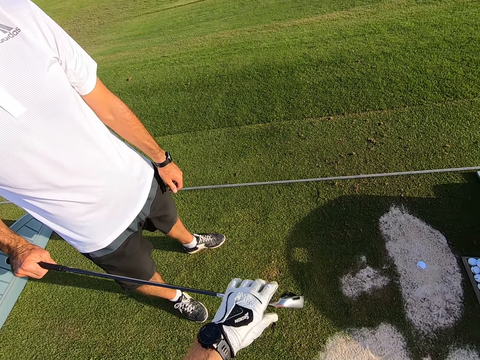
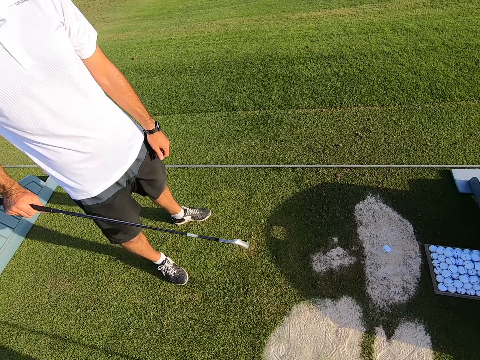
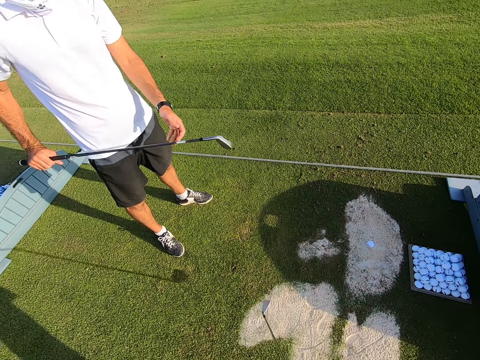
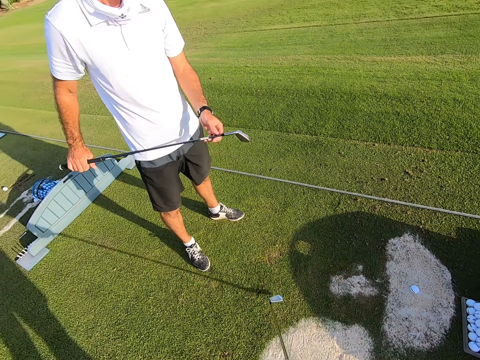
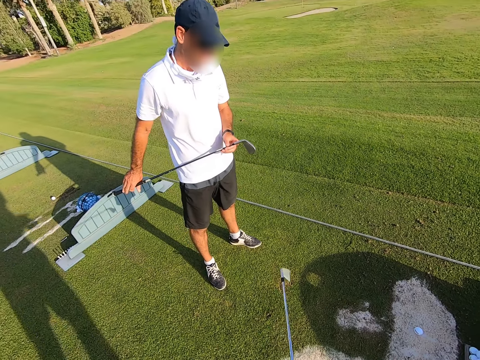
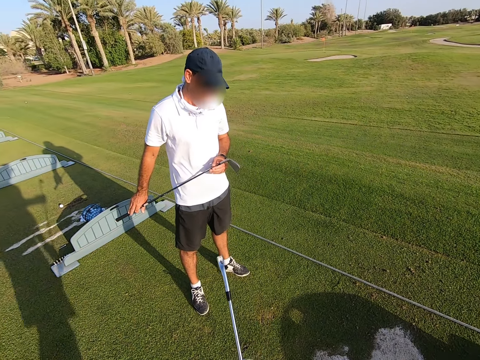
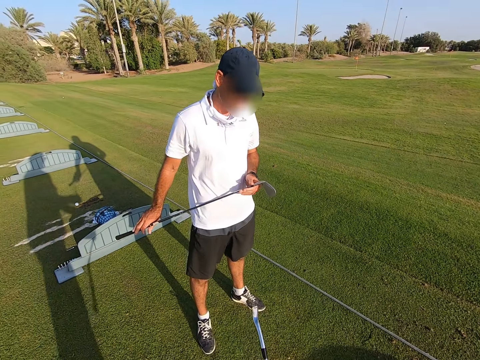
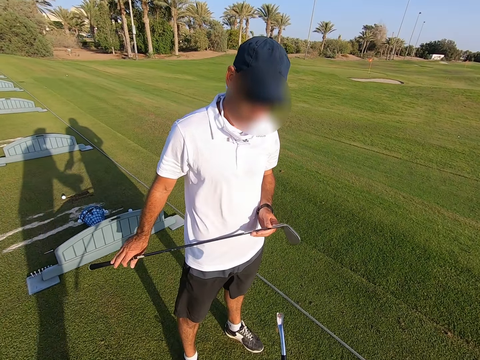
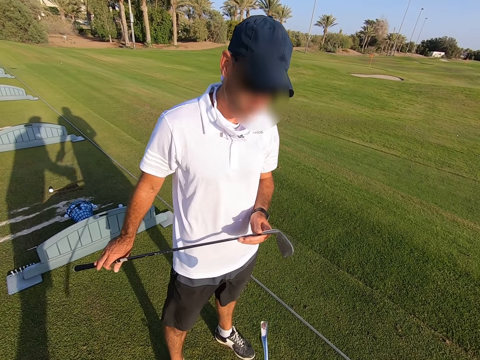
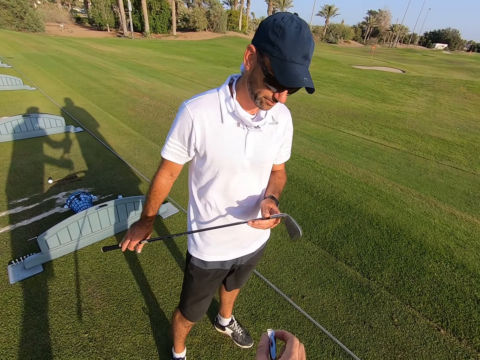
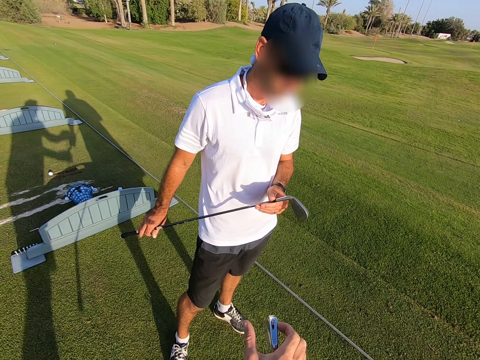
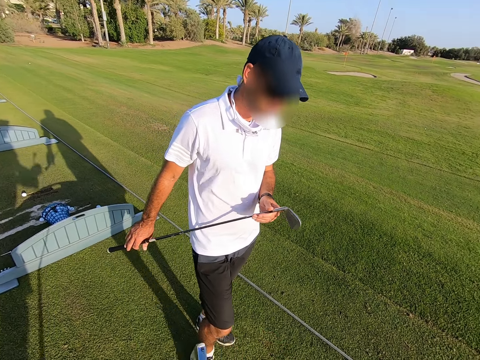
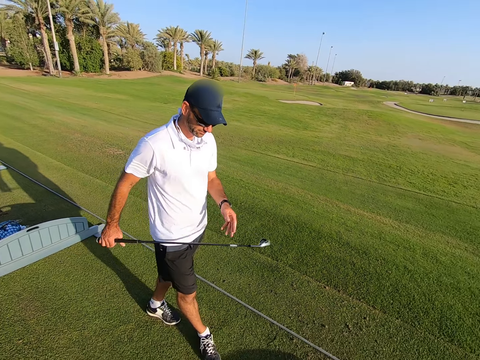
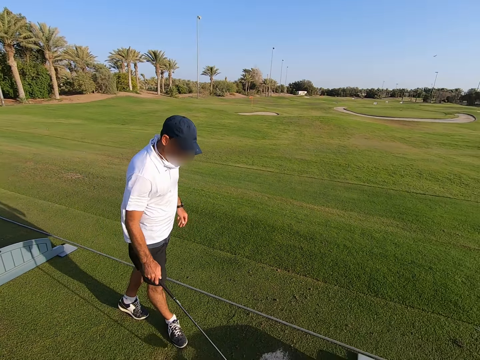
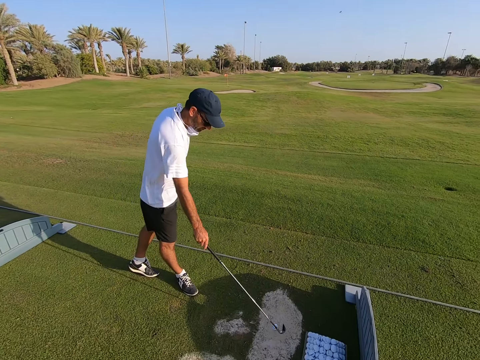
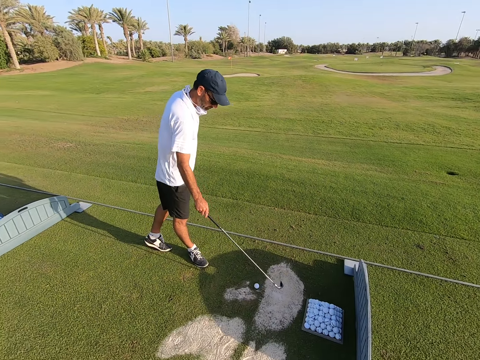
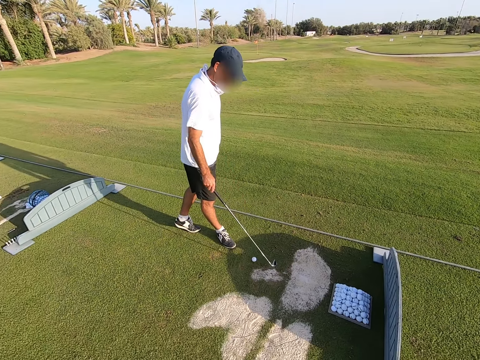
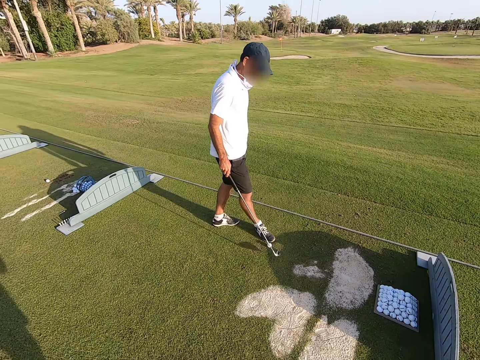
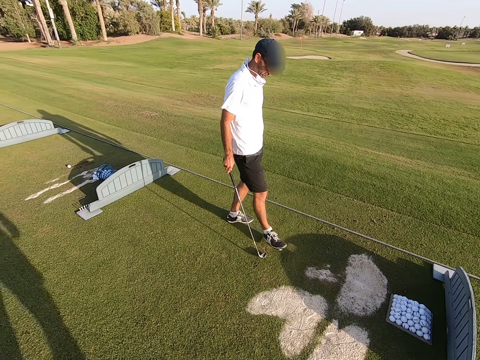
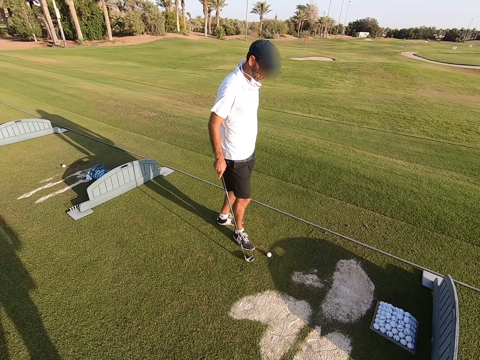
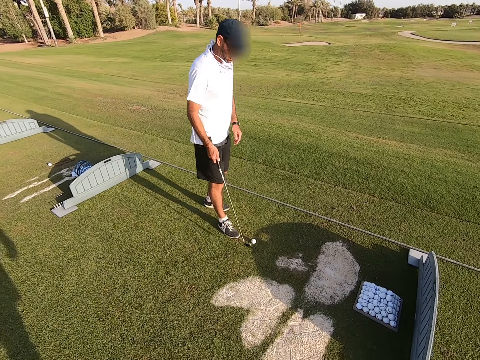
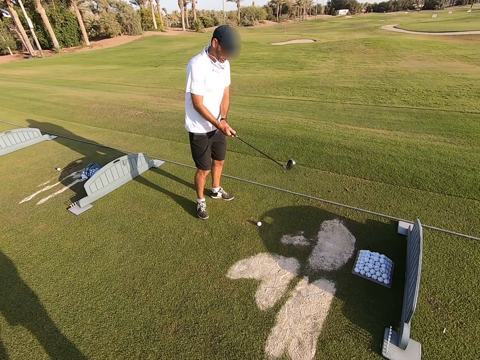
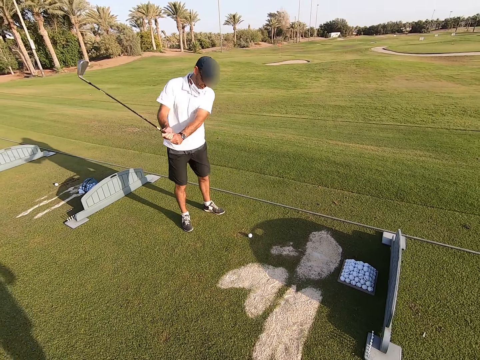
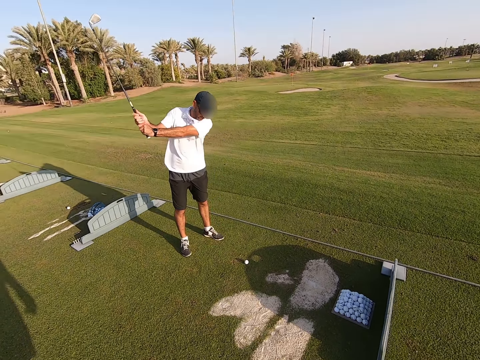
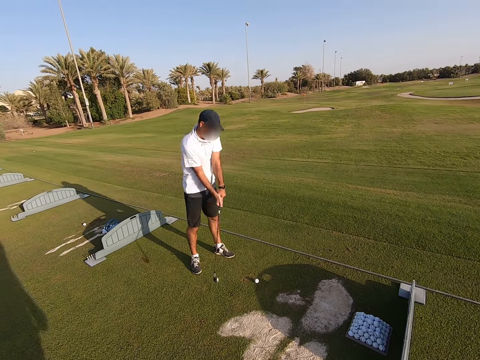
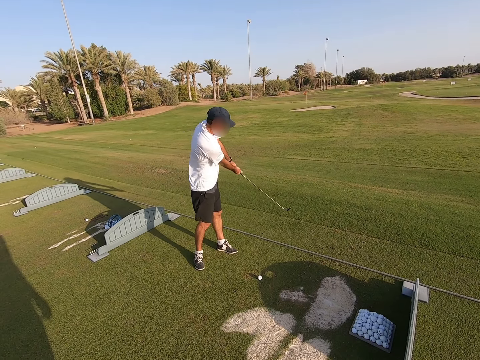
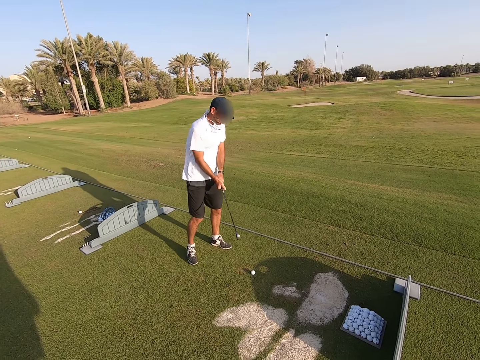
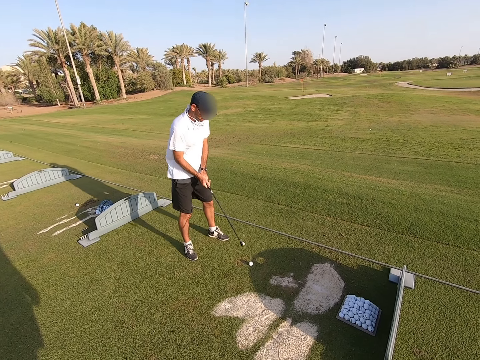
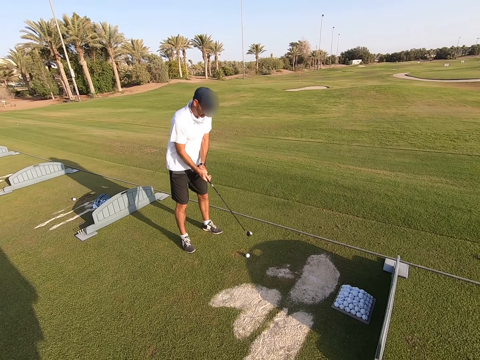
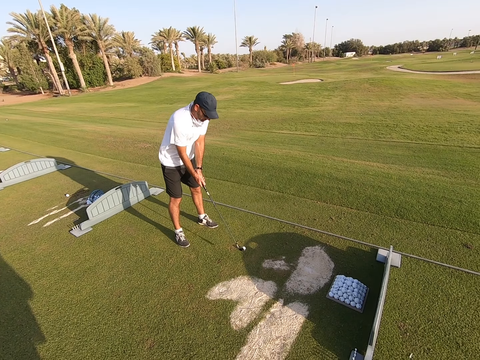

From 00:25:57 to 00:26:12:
The camera wearer talks to a man. The man moves the leg. The man picks up a golf ball with a golf stick on the ground. The man rolls the golf ball with feet on the ground and moves the golf stick around.

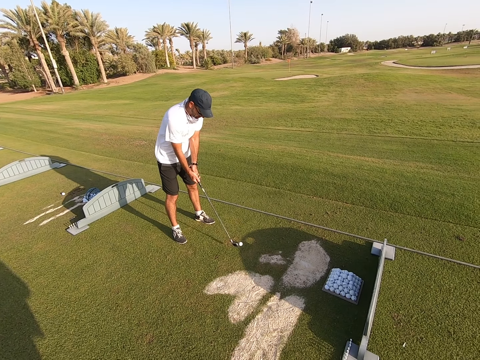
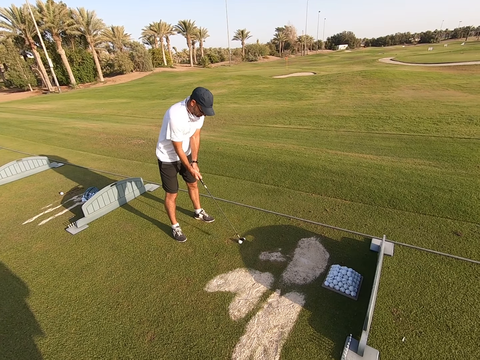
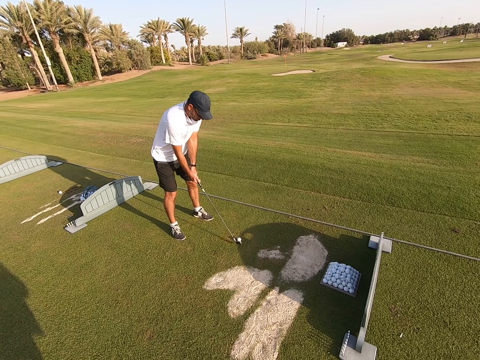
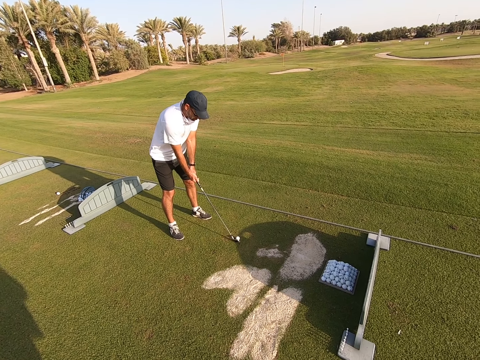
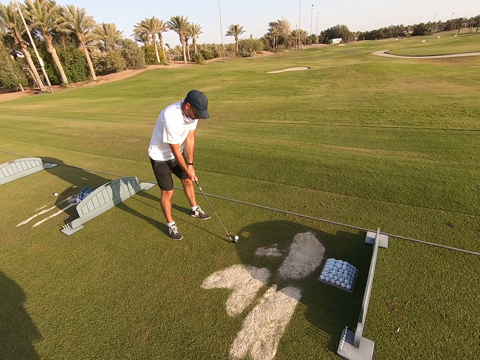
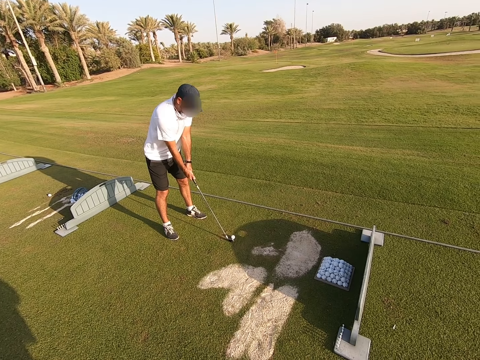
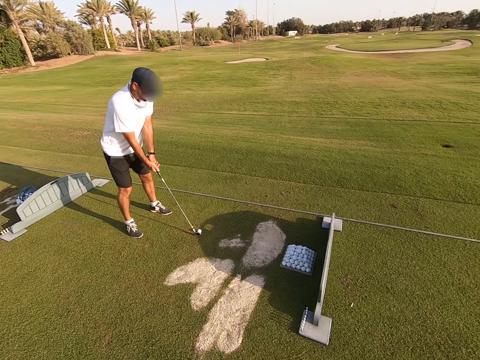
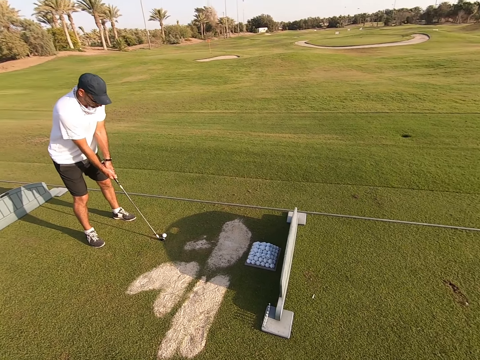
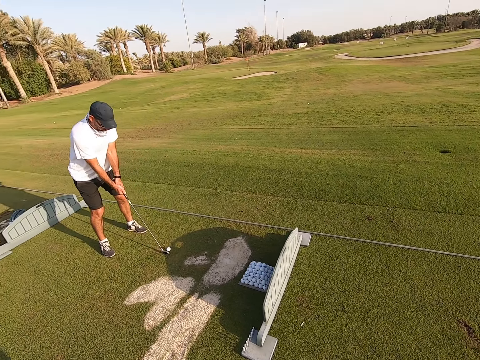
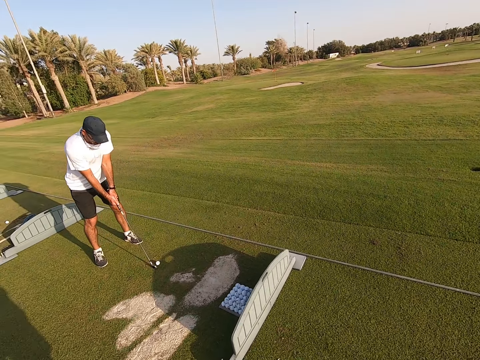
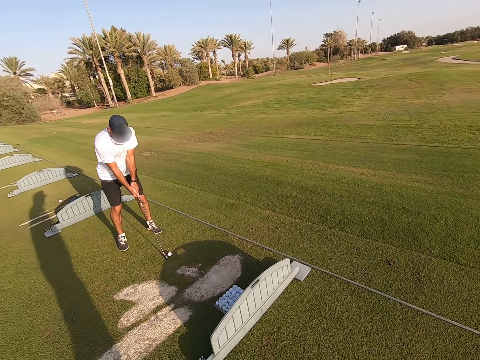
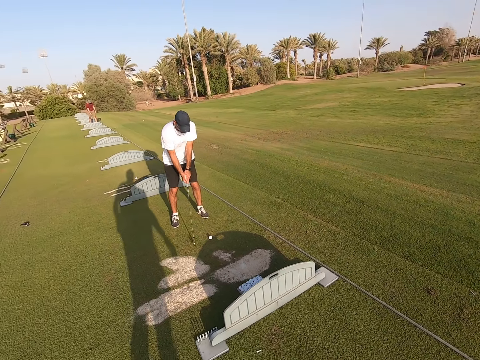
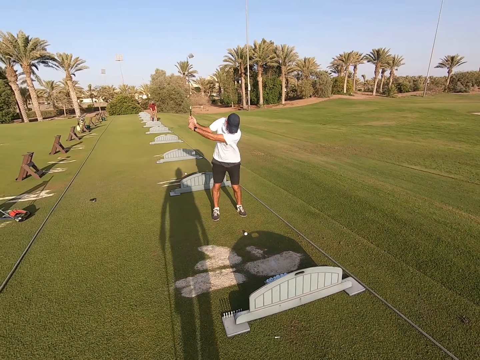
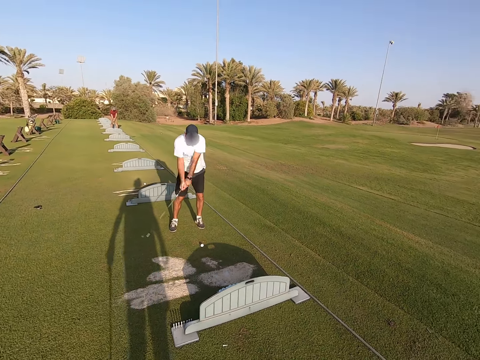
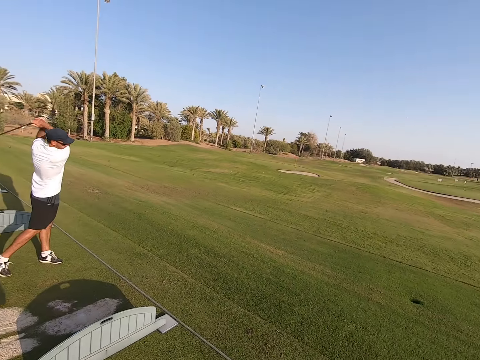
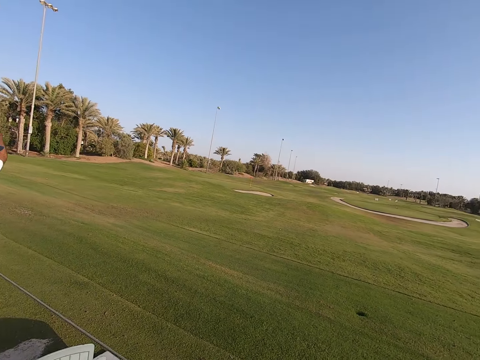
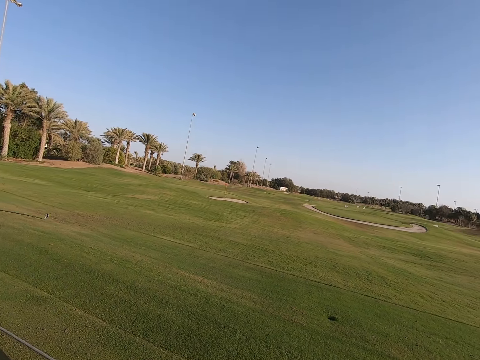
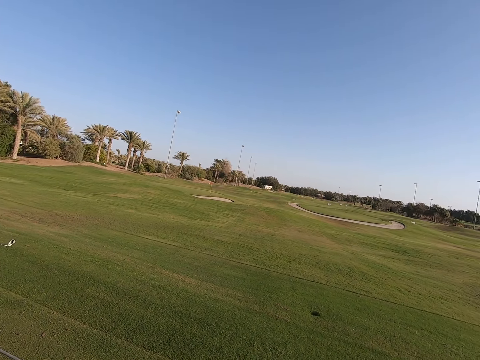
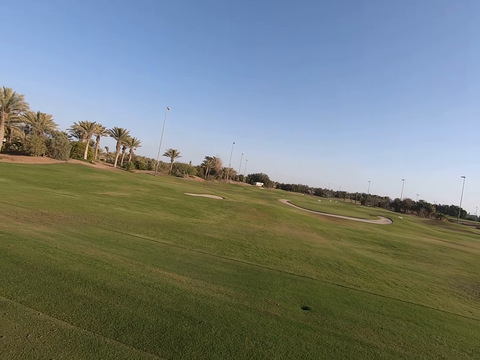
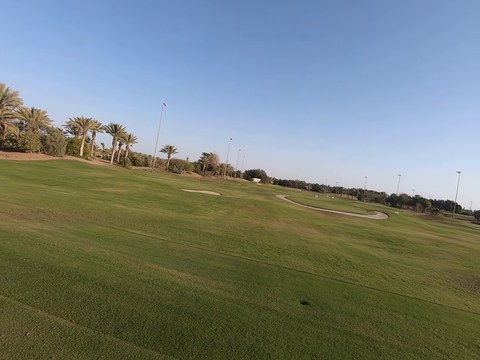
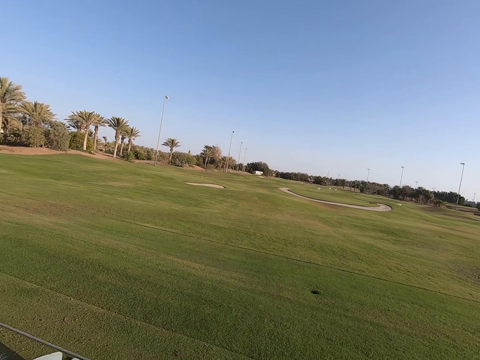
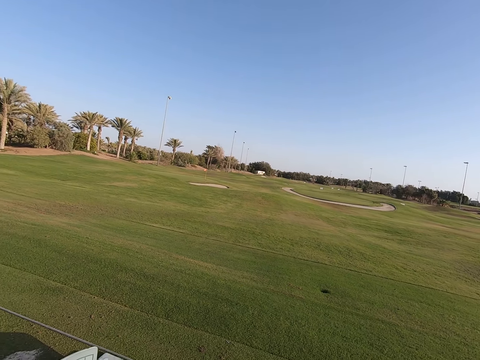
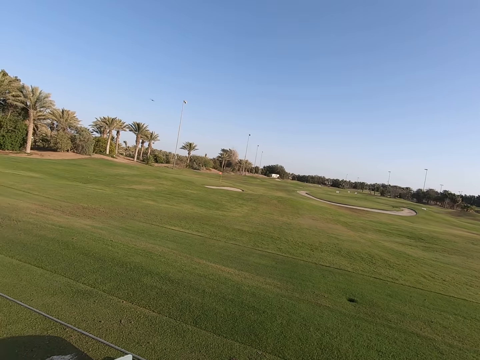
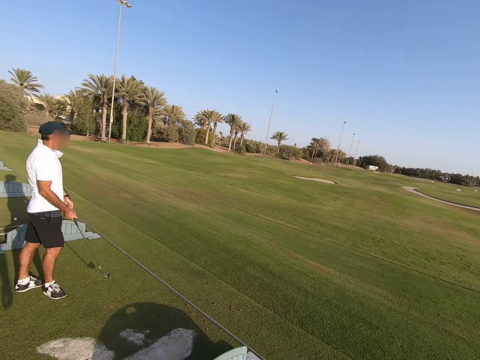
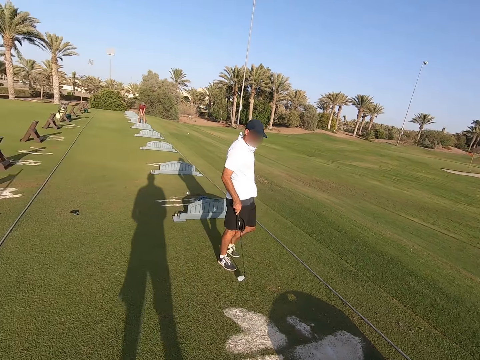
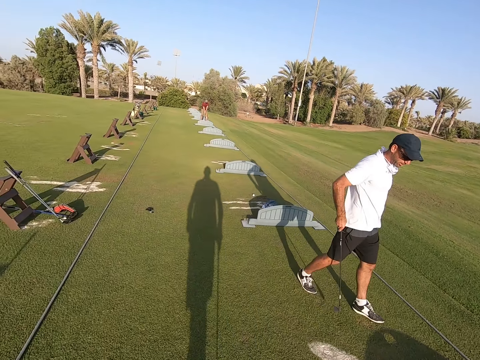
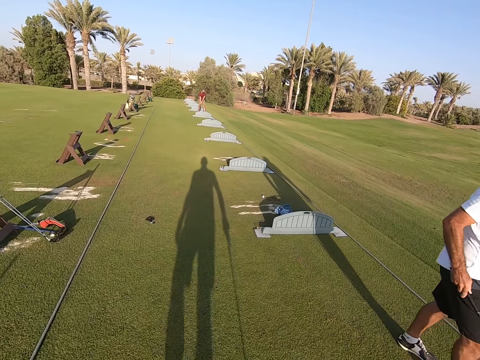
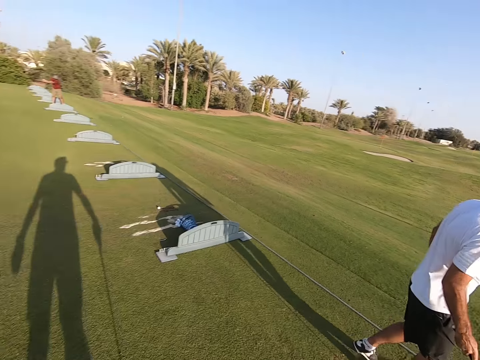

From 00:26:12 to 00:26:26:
A man positions the golf ball on the ground. The camera wearer walks around. The man hits the golf ball. The man plays the game. The camera wearer looks around. The camera wearer and the man walk around.
